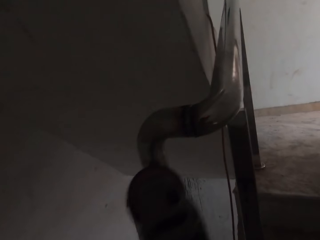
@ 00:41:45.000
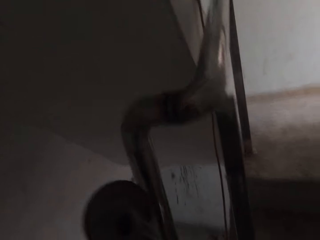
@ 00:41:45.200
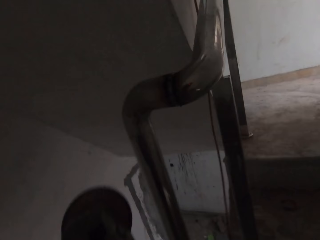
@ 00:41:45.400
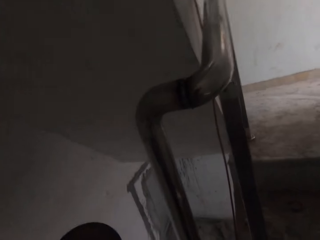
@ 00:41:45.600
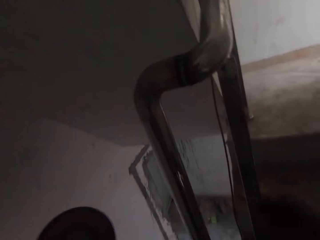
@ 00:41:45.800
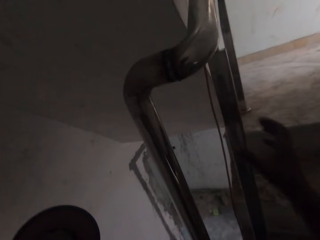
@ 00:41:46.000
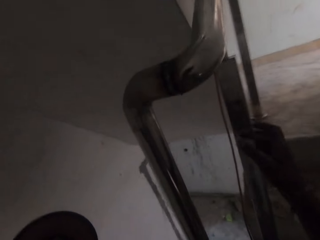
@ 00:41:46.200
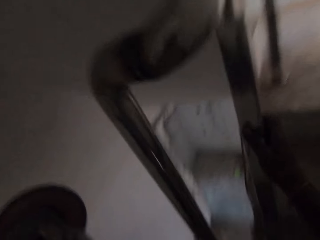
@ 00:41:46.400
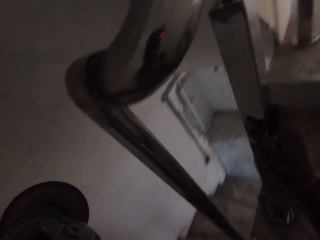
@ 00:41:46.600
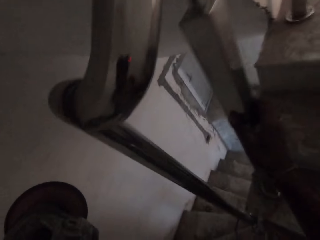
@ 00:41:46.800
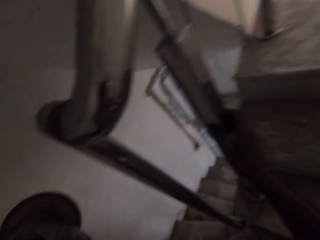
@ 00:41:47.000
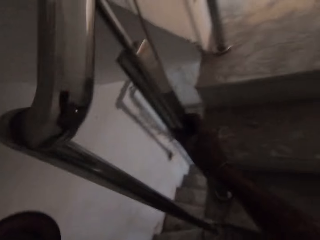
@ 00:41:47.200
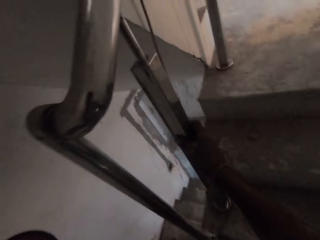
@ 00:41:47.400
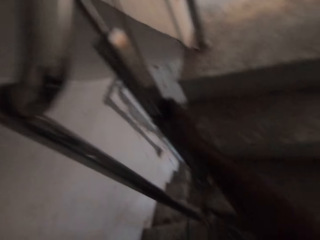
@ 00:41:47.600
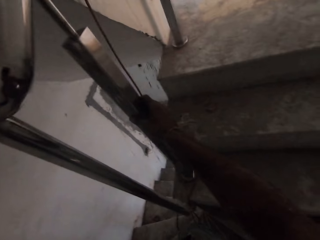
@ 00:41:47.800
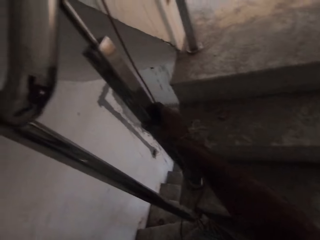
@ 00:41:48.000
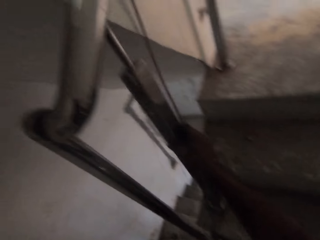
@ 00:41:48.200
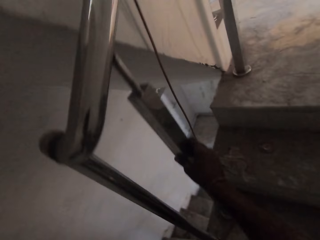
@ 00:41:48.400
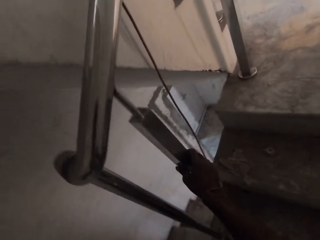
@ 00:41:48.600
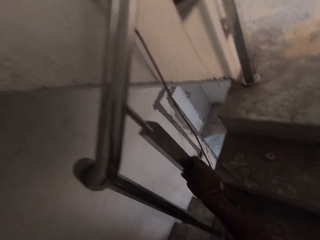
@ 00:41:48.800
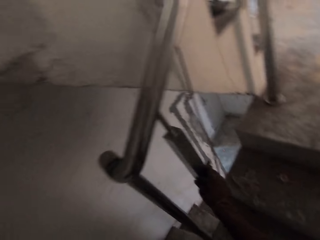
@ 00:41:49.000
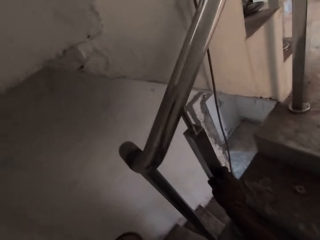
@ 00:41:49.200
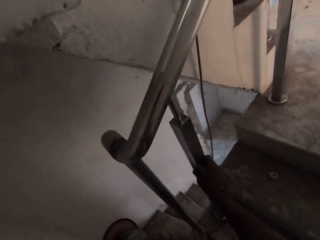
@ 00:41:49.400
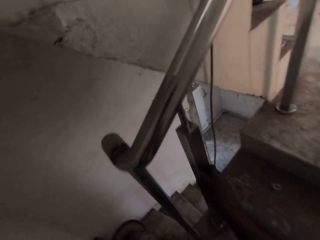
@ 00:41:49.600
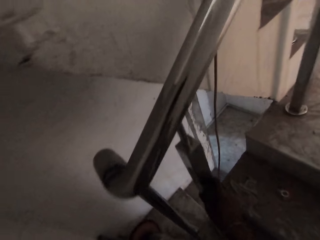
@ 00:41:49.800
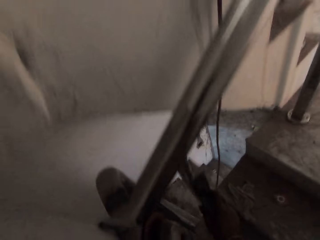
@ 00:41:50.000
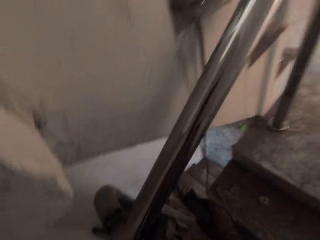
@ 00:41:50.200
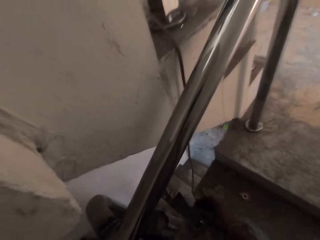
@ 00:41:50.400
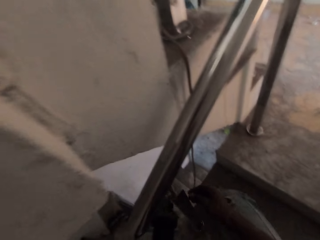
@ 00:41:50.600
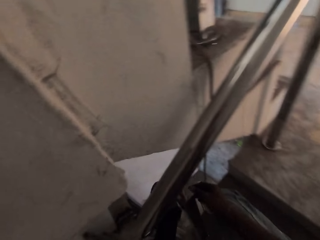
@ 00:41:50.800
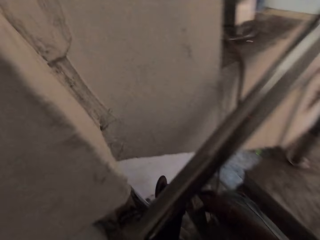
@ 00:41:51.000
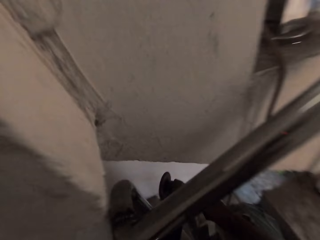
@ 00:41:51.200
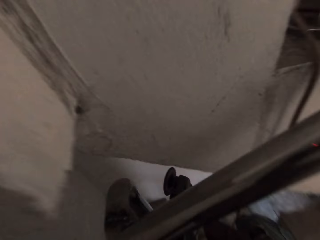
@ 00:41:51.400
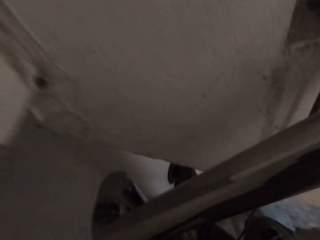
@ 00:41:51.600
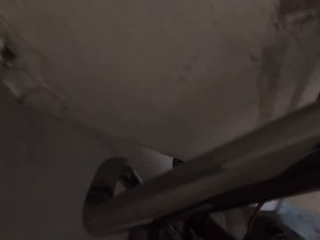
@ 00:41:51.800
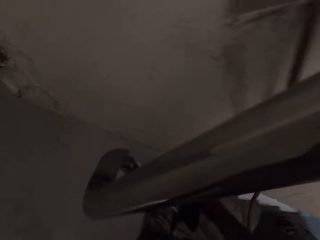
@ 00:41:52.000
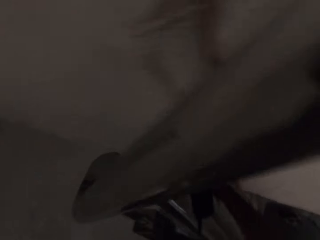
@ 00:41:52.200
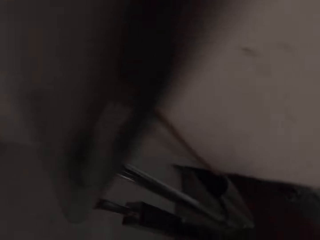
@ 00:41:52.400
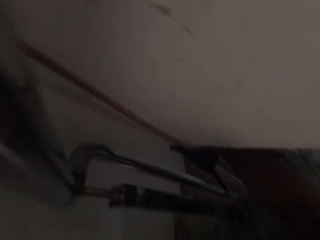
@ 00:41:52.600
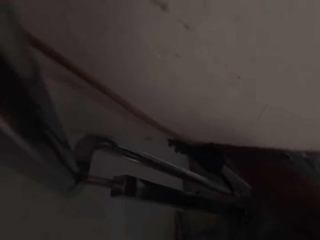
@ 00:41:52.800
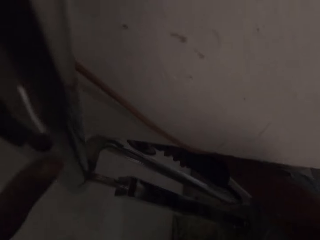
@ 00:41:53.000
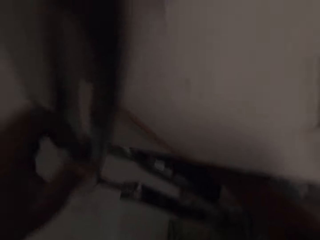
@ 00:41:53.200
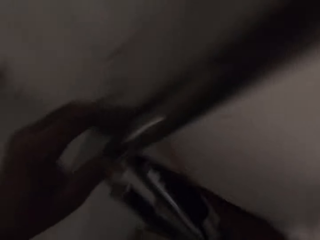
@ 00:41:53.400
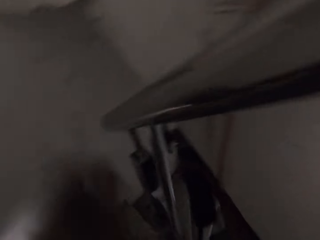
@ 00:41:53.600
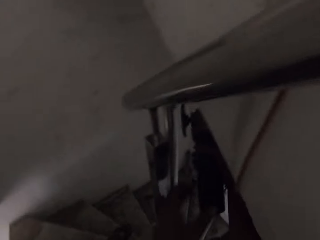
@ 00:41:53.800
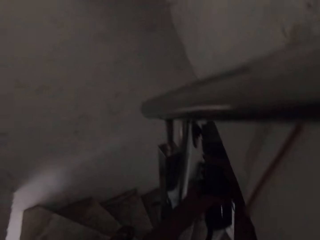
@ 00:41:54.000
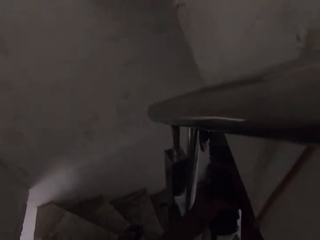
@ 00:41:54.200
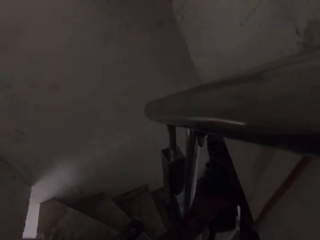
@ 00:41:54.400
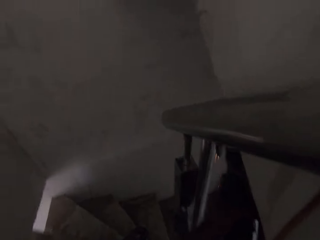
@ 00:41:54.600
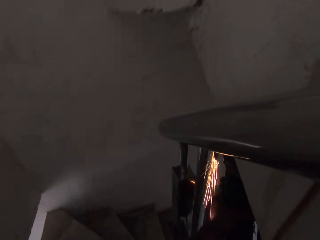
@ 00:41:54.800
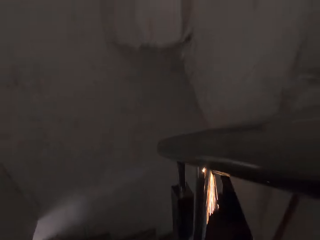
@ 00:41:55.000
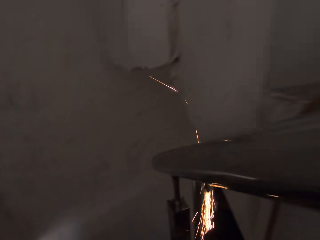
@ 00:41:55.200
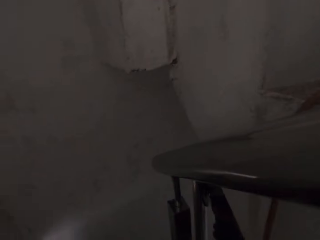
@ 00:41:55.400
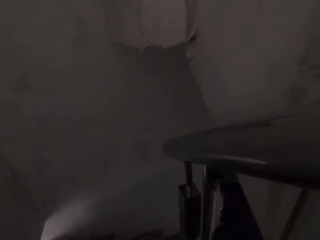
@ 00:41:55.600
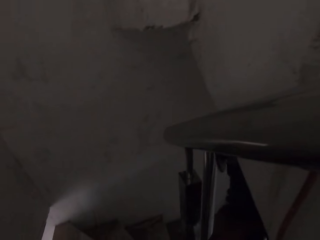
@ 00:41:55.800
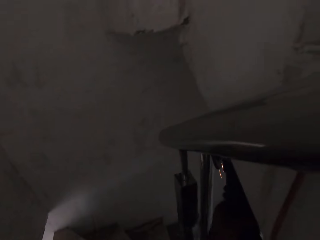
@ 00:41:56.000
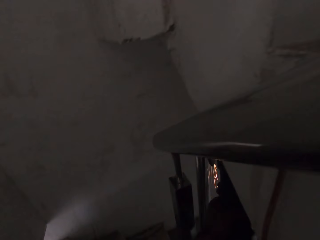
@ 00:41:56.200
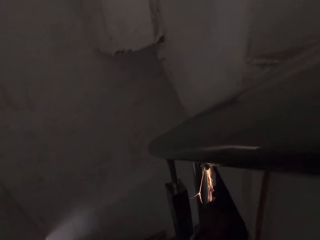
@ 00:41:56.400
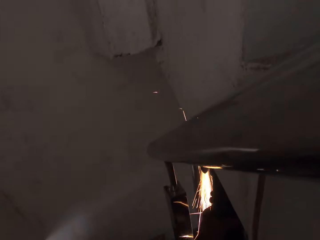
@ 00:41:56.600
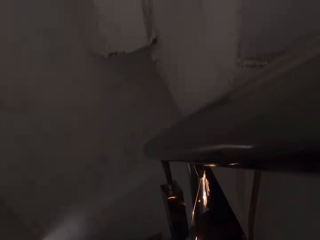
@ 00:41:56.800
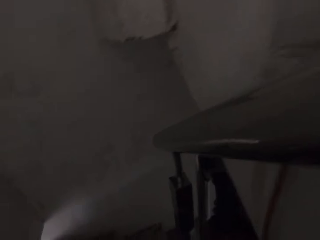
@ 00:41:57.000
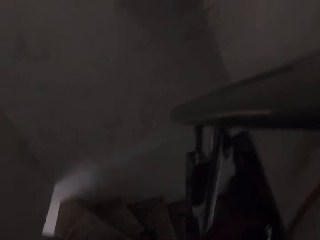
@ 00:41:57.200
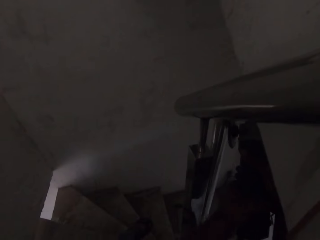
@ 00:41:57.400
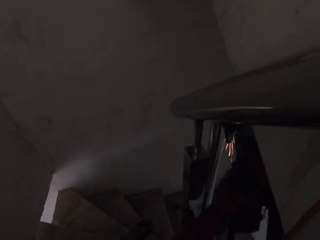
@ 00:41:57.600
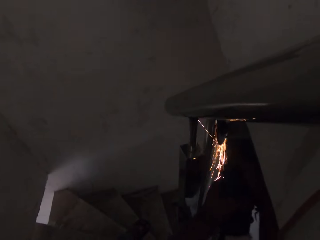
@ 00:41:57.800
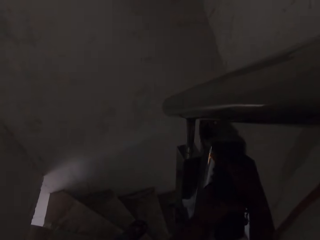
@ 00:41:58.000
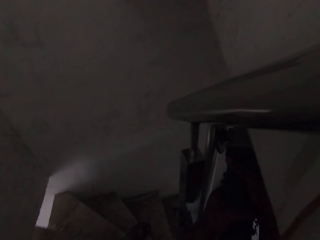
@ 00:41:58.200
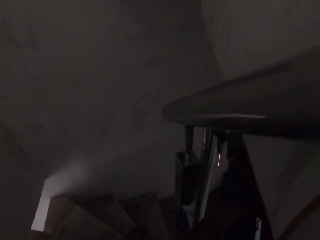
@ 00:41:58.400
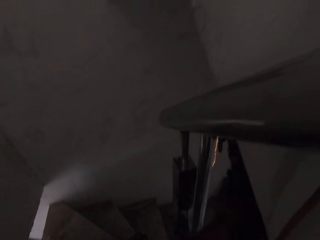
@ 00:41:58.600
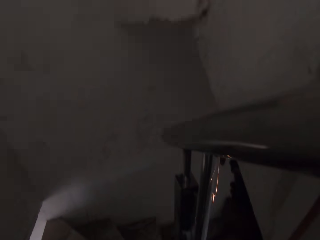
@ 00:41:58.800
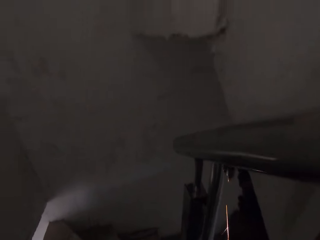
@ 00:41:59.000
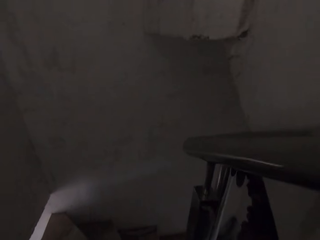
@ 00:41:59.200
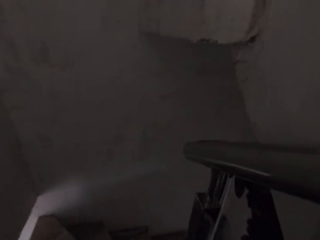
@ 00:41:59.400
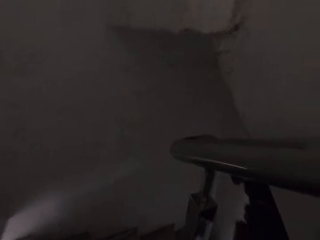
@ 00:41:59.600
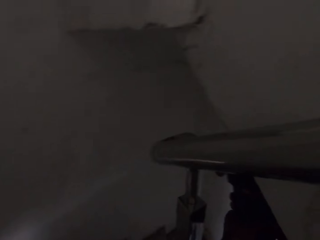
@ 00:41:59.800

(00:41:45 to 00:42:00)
The camera wearer stops grinding a metal with a grinder. He holds the metal with a hand. He touches the railing with his right hand. He removes his hand from the stair railing. He moves down the stairs. He smoothens another part of the stair railing with the angle grinder.

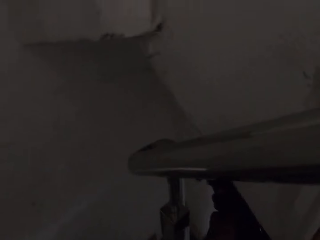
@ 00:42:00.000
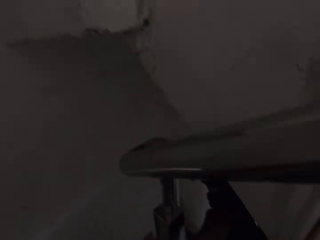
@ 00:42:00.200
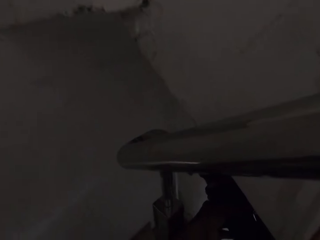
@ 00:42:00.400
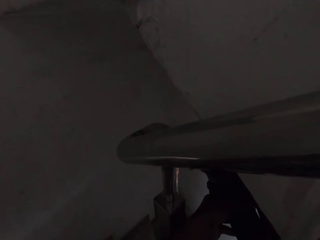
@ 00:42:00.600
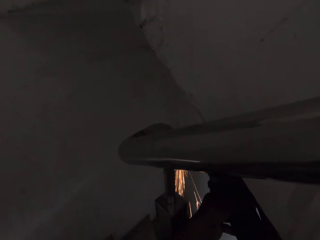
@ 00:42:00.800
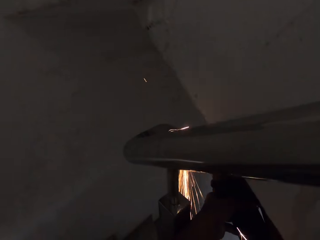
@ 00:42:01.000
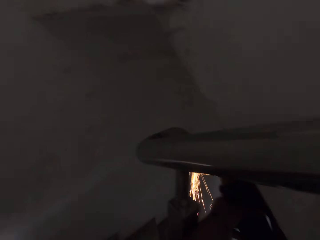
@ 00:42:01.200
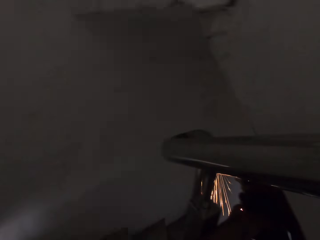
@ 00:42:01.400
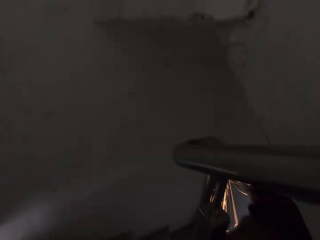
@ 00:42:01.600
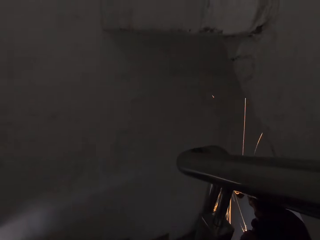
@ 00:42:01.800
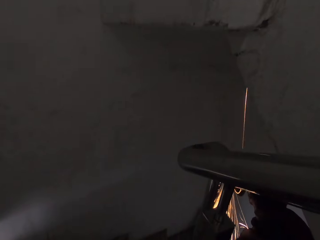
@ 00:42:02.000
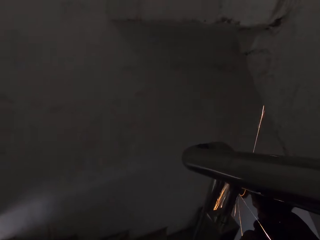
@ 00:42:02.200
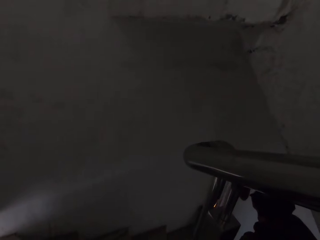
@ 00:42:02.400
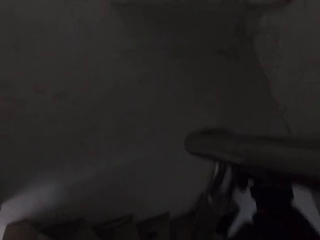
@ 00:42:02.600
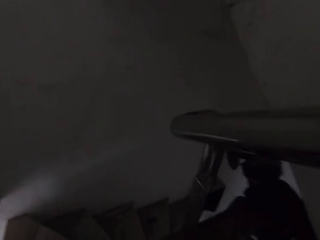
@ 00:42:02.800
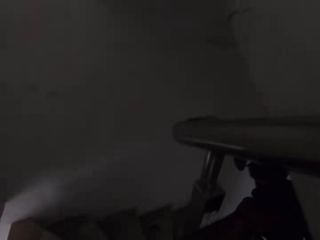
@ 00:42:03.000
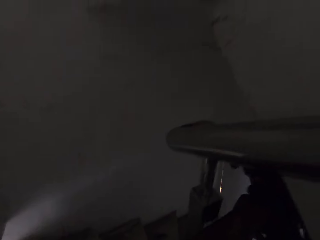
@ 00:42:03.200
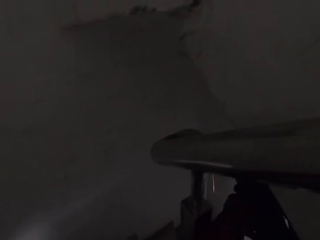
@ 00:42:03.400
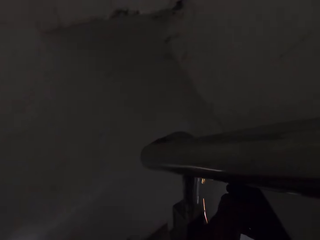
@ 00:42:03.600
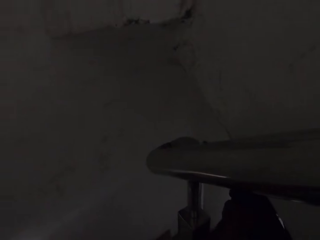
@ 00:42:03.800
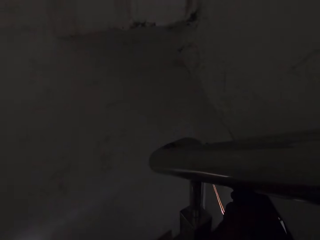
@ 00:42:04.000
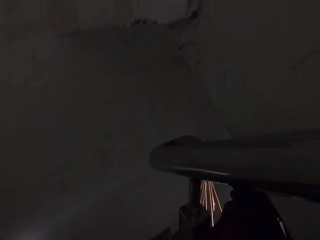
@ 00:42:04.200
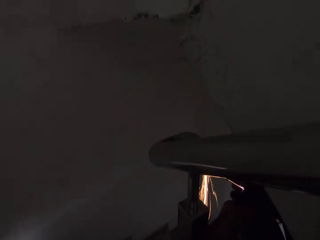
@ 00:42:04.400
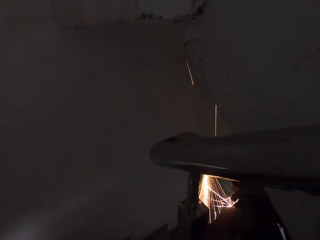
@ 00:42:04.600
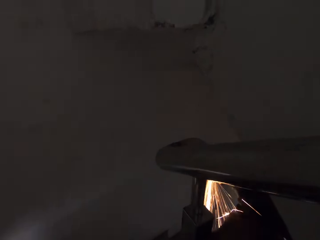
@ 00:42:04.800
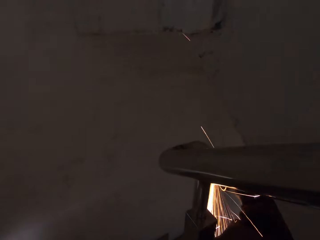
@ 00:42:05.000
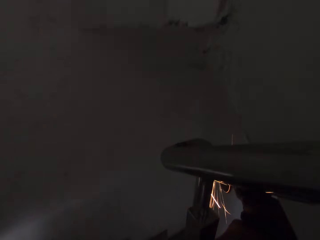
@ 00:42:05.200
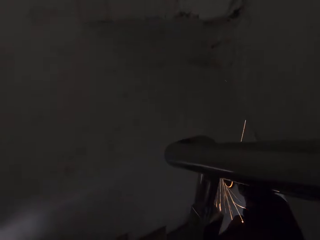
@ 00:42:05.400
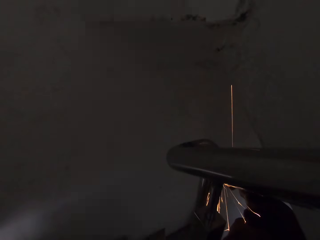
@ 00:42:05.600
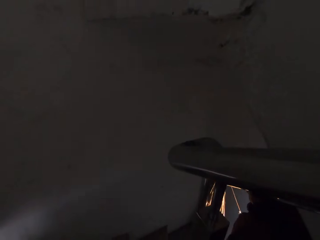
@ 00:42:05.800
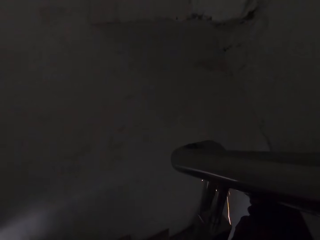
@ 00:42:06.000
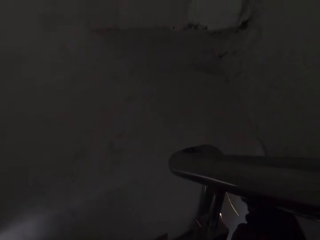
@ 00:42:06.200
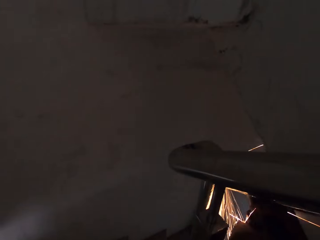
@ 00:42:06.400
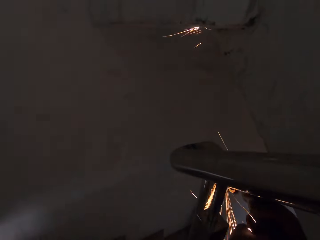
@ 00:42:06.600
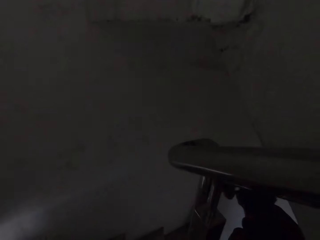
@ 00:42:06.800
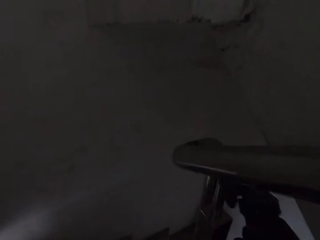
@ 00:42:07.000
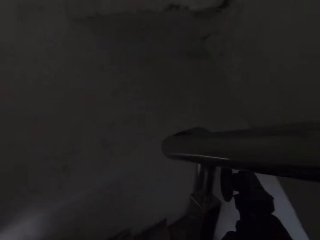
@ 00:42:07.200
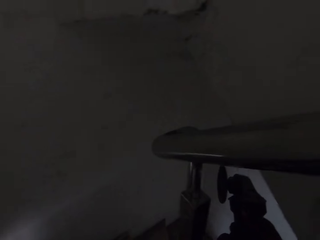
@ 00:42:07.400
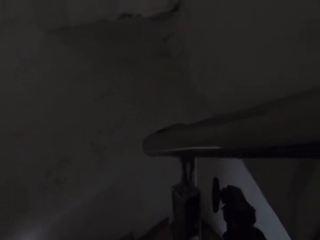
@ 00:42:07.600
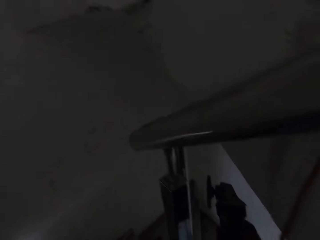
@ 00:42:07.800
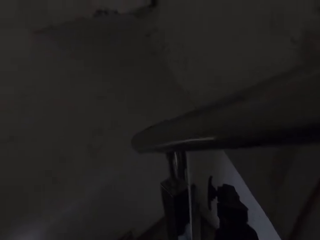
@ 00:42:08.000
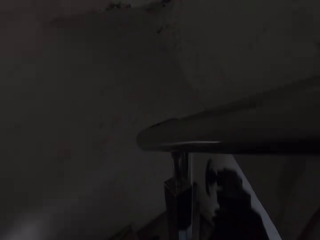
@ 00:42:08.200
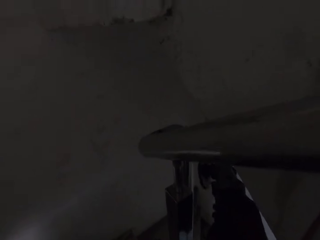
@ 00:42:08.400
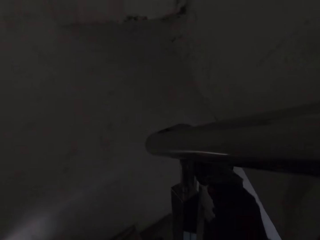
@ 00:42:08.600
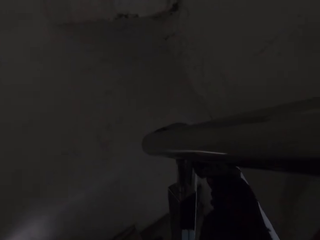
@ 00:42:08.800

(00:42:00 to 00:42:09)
The camera wearer stops grinding a metal with a grinder.
